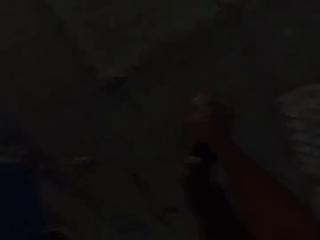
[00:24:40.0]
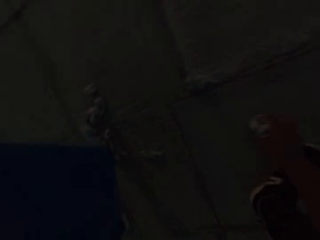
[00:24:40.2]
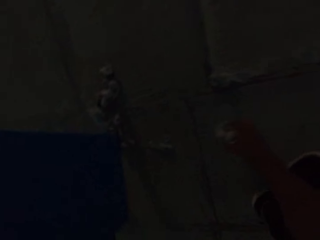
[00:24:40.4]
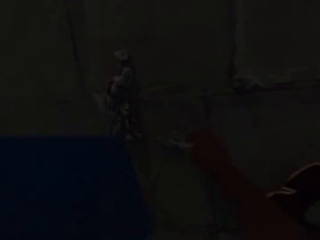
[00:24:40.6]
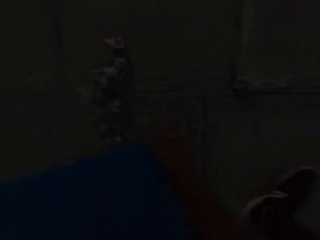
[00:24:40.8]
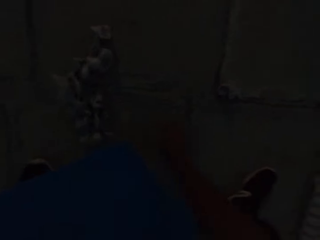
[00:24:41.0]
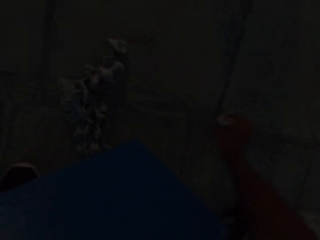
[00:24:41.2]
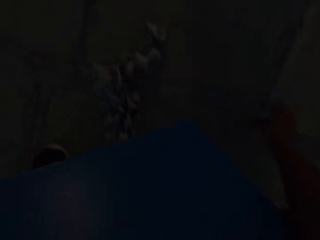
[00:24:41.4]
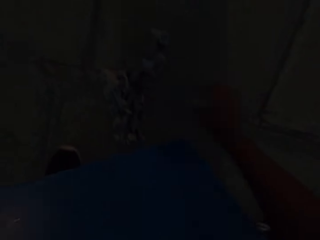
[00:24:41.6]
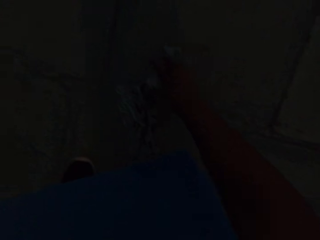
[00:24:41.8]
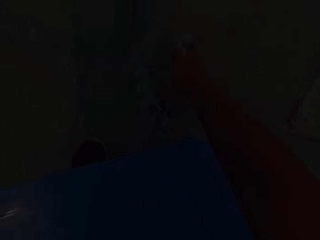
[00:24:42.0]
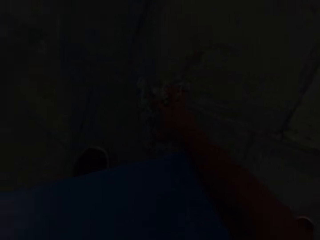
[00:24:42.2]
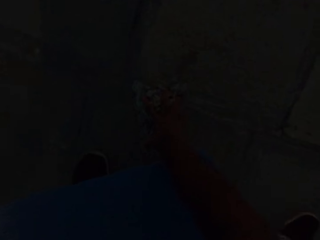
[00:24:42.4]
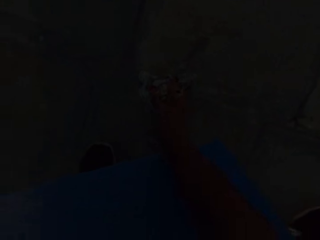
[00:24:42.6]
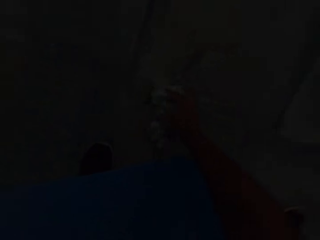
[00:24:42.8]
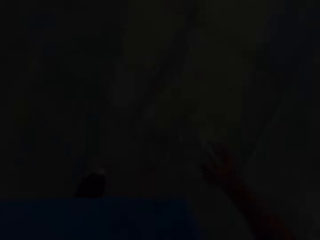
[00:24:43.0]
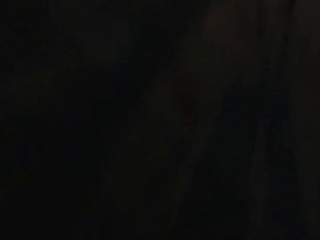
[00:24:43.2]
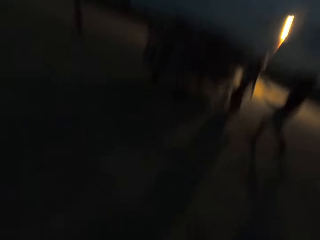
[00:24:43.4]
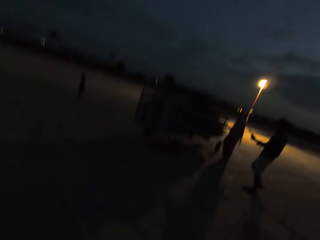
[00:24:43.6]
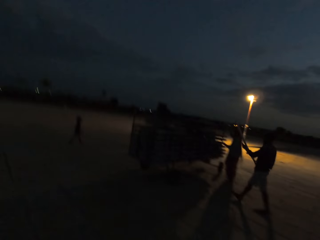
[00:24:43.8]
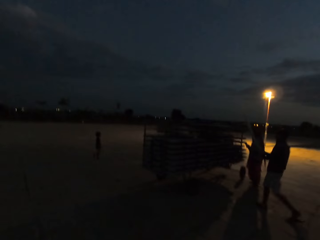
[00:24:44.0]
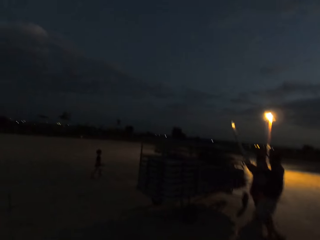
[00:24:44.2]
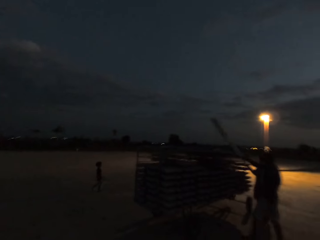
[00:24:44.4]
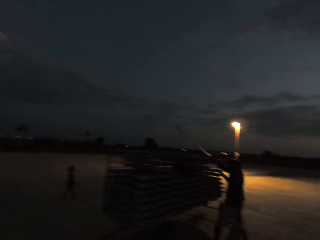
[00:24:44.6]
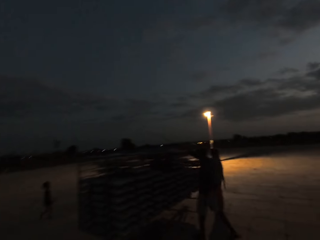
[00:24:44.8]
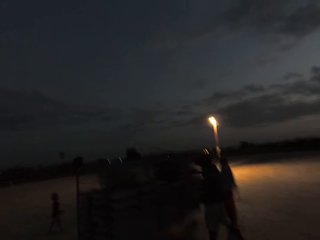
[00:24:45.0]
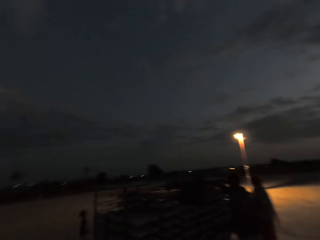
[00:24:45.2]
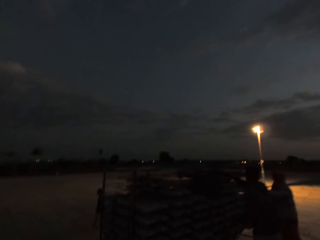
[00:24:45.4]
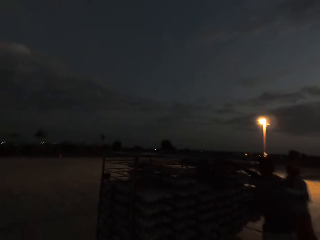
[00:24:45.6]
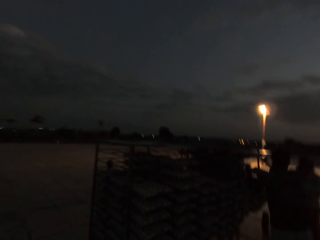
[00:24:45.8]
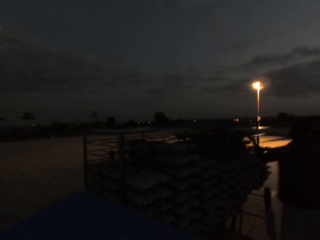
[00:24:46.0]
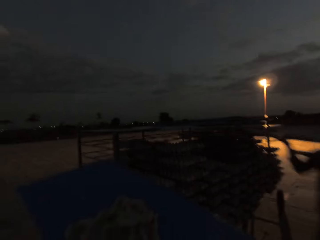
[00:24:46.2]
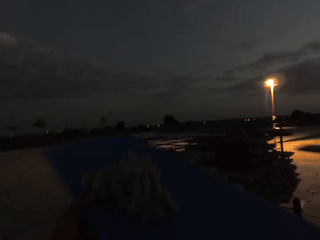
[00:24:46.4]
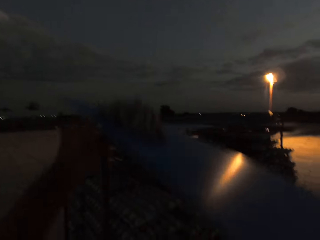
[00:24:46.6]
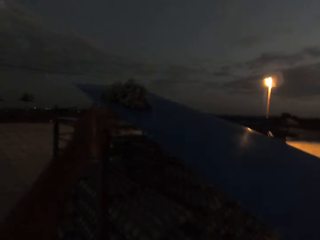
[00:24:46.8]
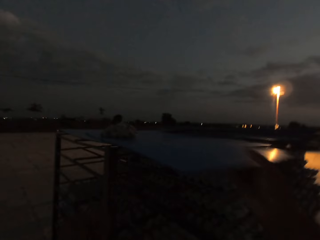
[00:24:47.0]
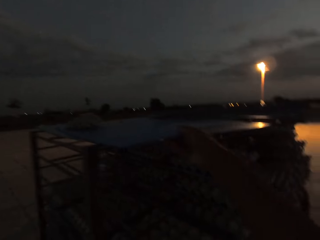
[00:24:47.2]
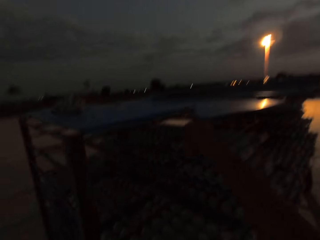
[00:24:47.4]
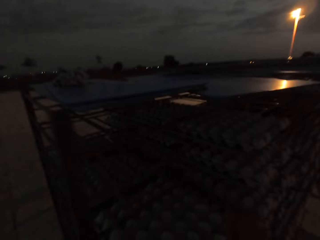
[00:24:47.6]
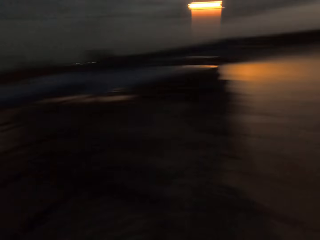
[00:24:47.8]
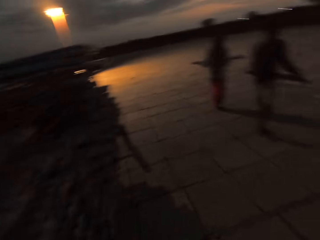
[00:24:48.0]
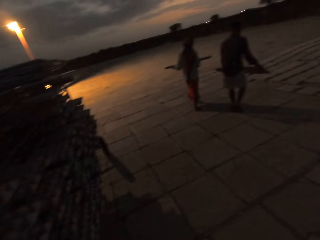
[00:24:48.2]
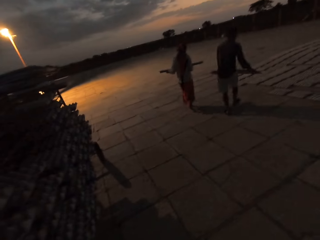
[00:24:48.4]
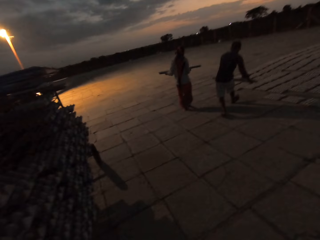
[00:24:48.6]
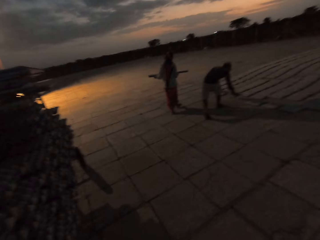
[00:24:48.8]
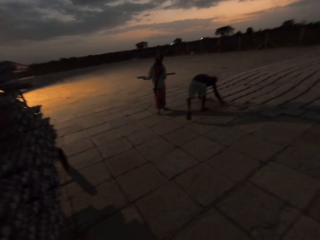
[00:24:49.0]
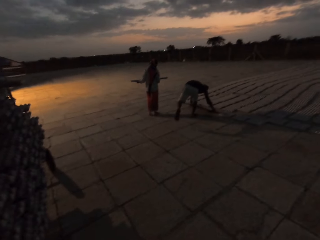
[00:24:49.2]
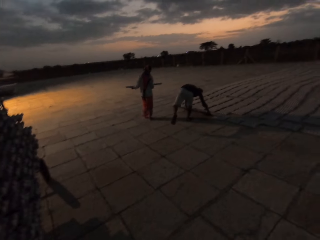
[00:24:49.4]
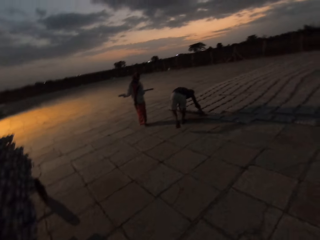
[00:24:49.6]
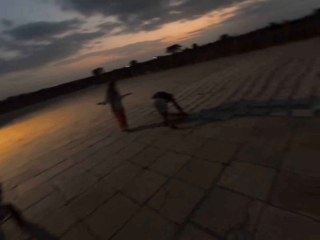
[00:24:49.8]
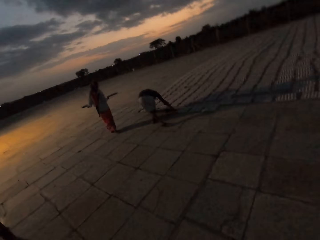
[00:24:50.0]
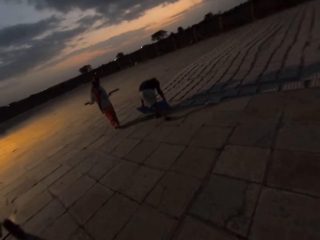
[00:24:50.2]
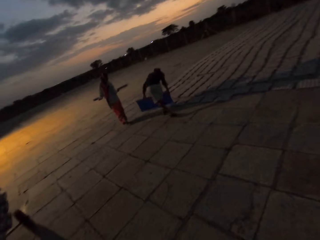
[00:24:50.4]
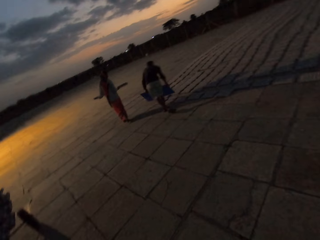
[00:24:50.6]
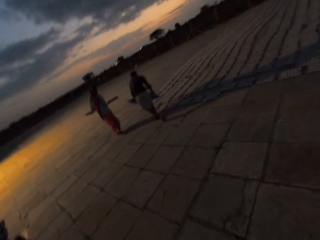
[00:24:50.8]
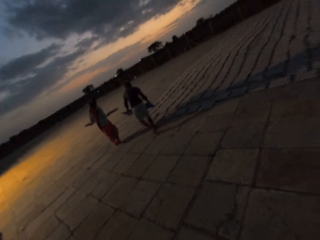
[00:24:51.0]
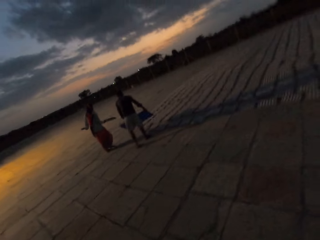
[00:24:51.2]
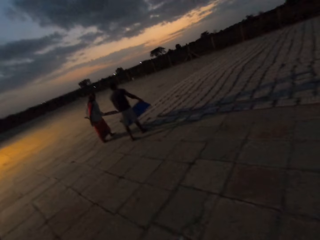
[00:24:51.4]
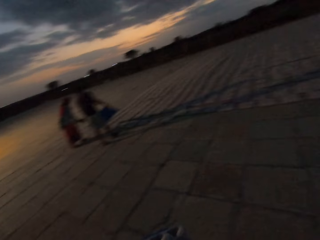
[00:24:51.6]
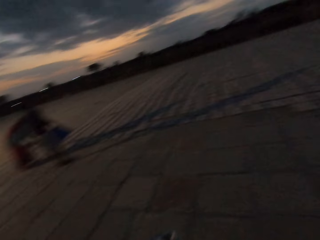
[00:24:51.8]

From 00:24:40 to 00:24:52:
The camera wearer picks the egg crate from the ground with his right hand. He picks a paper from the ground with his right hand. A man places a tray on the rack with his right hand, and picks a tray of egg crates from the rack with his hands. The camera wearer places the tray on the rack with his right hand. The man places the egg crates from the tray onto the ground with his hands.

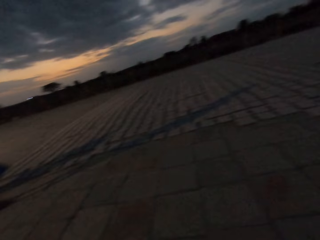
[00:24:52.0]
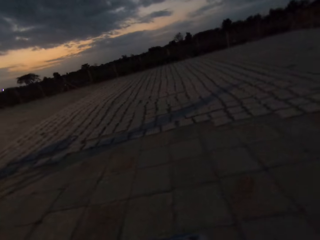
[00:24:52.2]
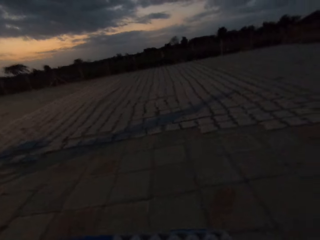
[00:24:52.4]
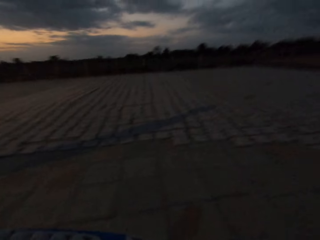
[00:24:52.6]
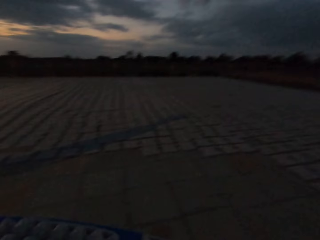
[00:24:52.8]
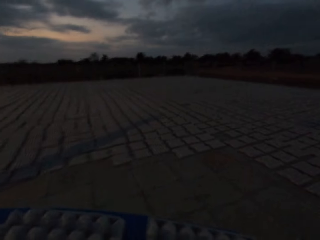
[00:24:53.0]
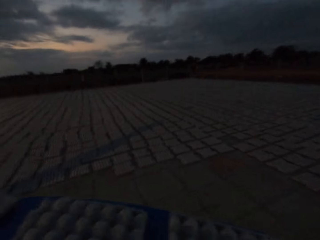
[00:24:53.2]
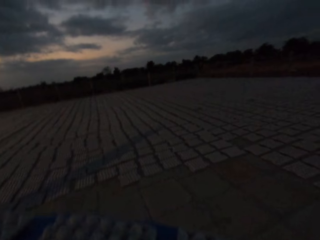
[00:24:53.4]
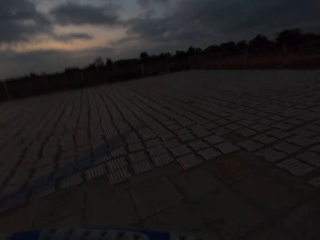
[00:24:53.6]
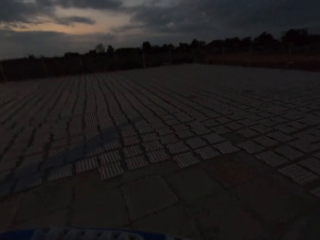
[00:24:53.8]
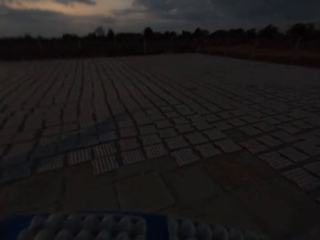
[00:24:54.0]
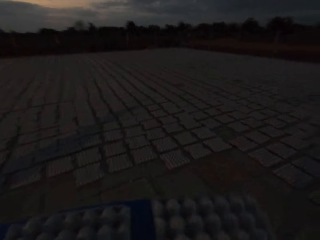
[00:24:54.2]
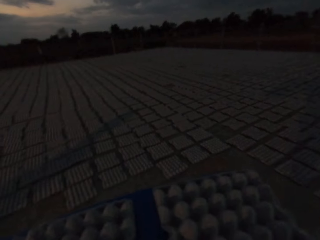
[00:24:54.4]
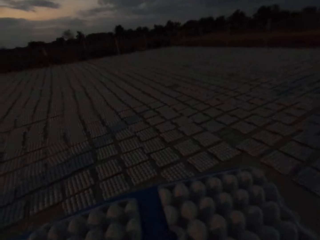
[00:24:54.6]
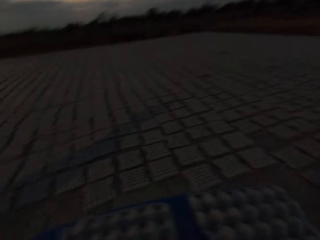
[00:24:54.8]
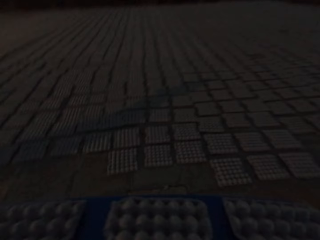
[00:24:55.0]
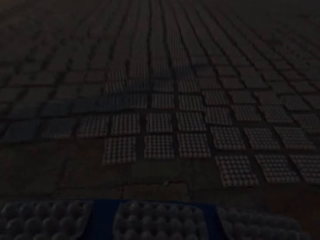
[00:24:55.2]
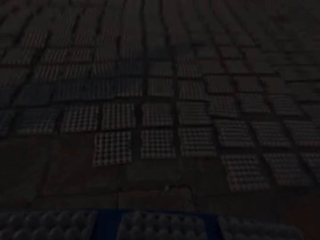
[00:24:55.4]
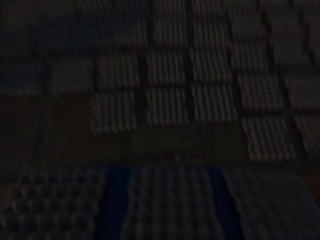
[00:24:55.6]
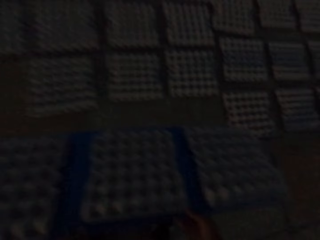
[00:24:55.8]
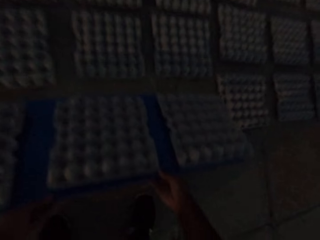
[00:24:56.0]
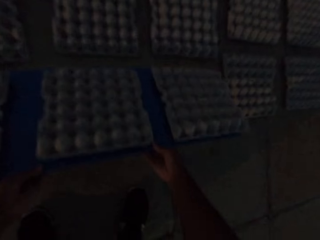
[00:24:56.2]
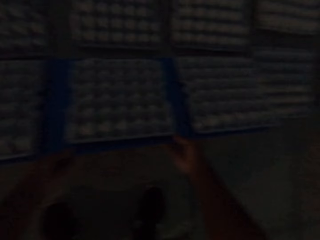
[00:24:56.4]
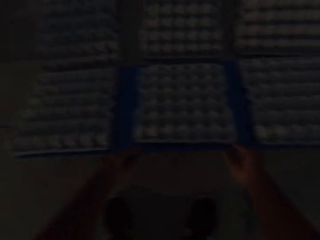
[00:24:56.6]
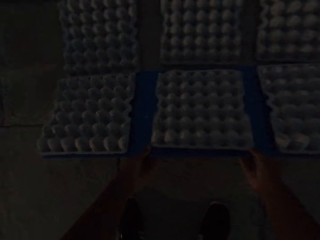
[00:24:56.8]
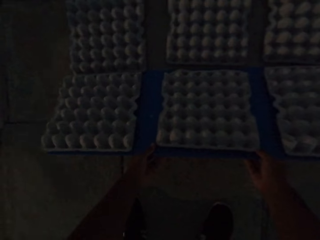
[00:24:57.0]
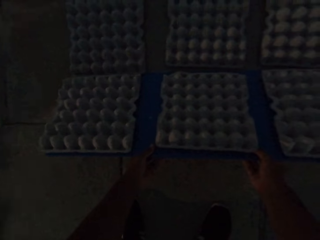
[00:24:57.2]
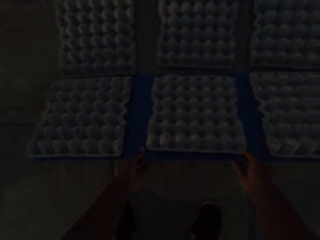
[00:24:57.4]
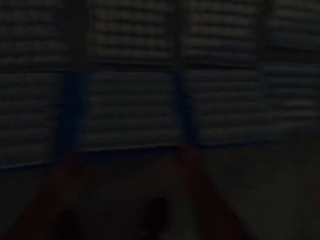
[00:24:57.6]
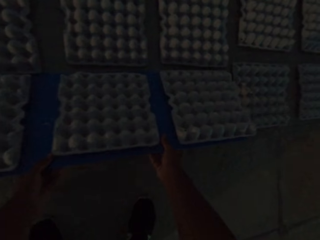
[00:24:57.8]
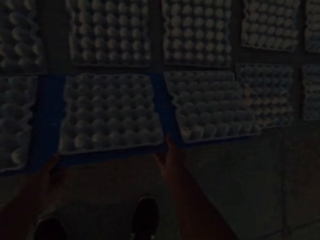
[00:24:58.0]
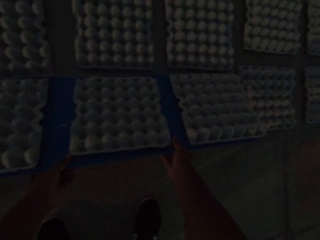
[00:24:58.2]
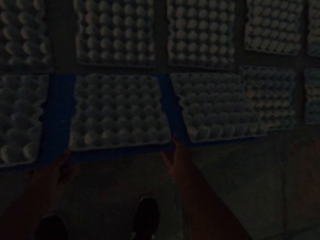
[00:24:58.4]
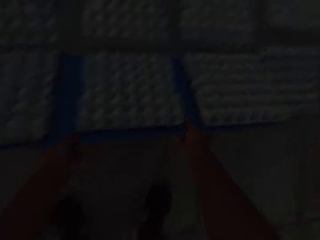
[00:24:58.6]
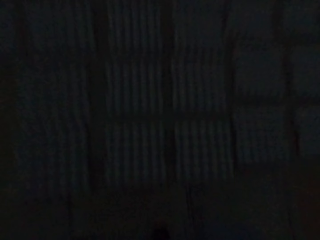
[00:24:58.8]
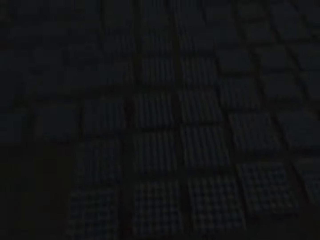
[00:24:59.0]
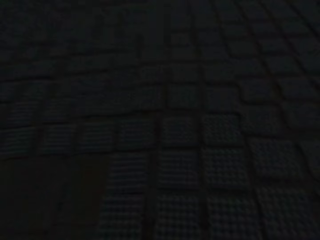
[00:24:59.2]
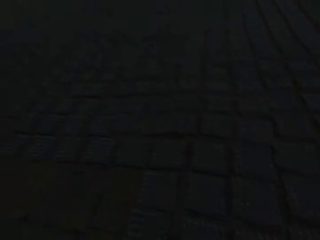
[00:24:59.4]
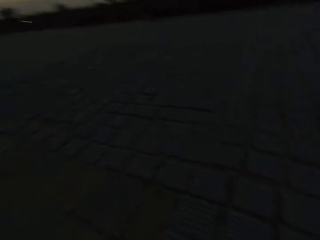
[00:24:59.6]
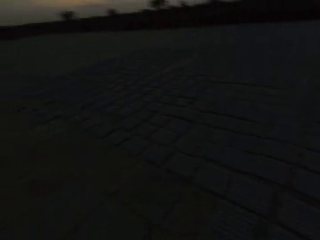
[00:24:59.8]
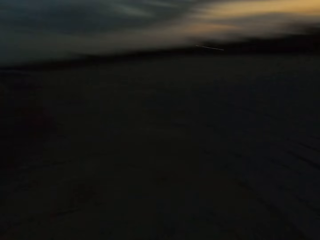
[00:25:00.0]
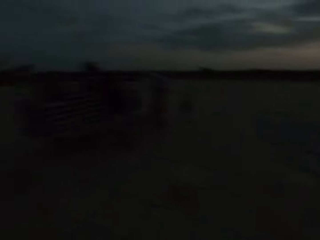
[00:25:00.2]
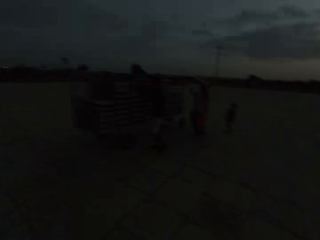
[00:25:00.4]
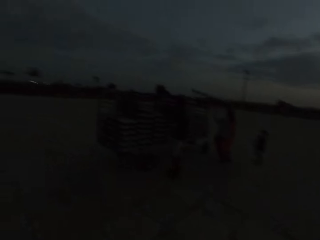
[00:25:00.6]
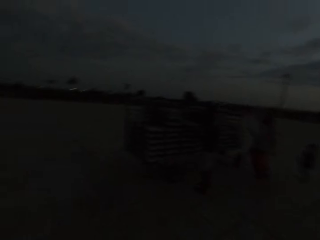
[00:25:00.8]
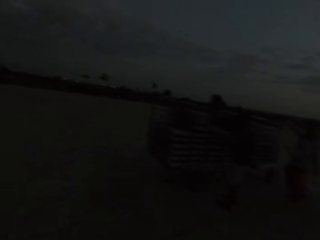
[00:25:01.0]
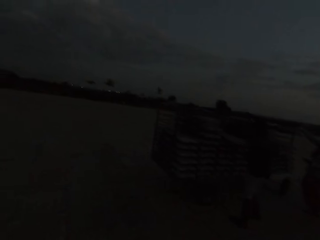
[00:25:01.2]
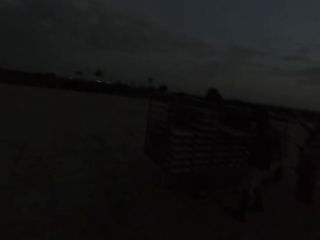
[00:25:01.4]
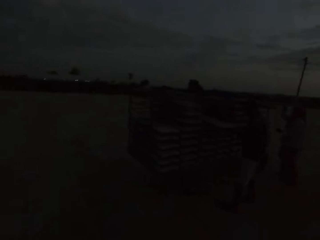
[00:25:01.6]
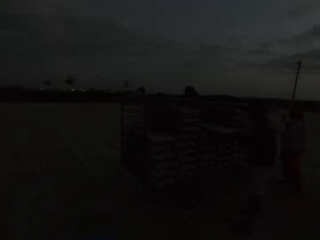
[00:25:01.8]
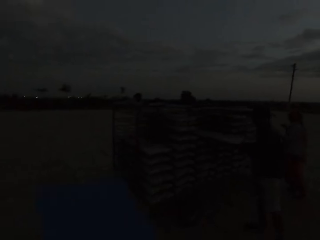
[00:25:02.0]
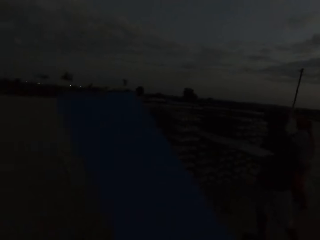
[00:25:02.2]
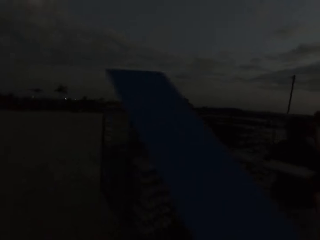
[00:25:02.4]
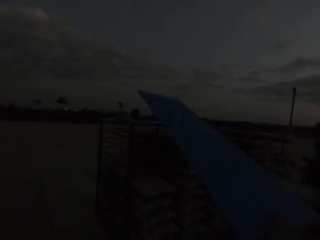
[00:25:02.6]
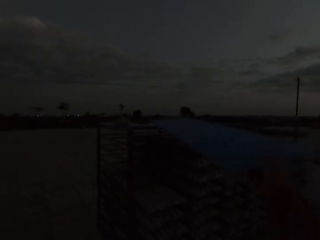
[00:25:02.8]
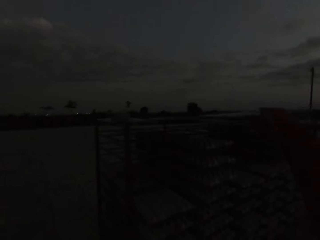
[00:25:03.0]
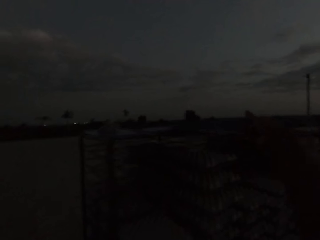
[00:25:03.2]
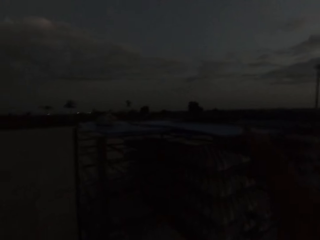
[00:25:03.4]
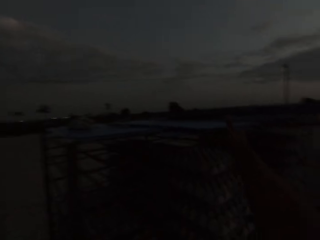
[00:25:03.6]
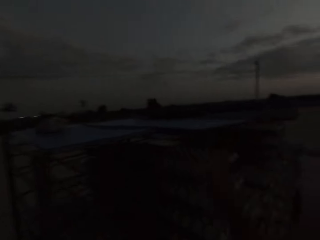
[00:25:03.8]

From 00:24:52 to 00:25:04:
The camera wearer holds a tray of egg crates in his hands. He places the egg crates from the tray onto the ground with his hands. He places the tray on the rack with his right hand.
